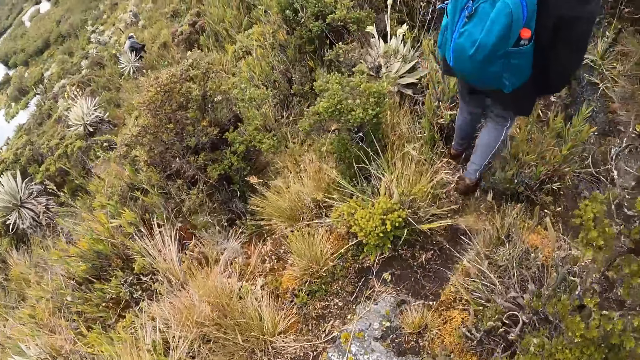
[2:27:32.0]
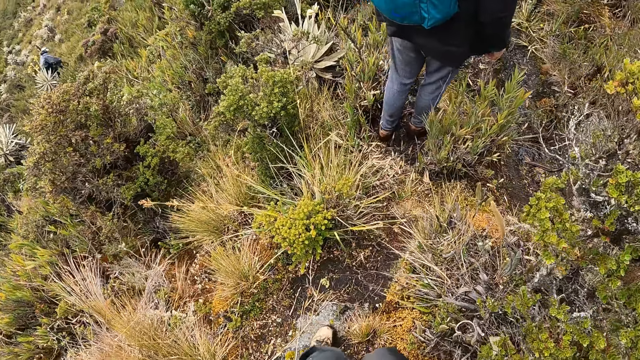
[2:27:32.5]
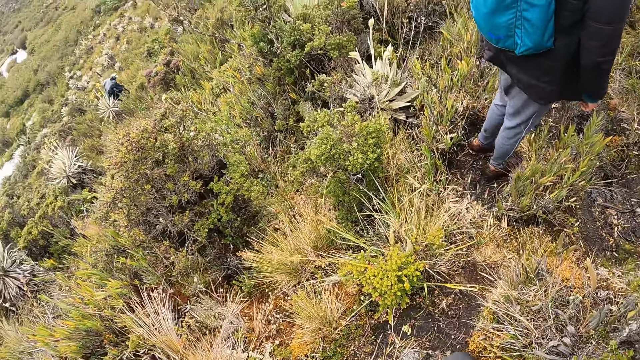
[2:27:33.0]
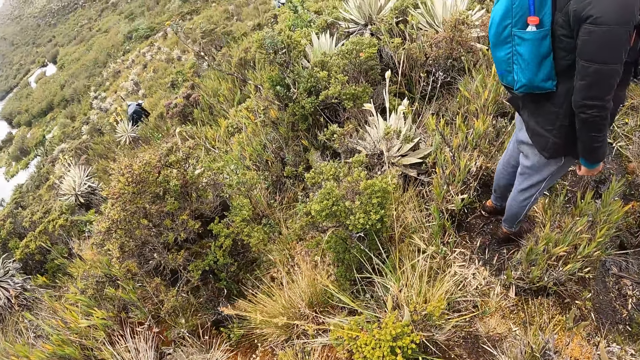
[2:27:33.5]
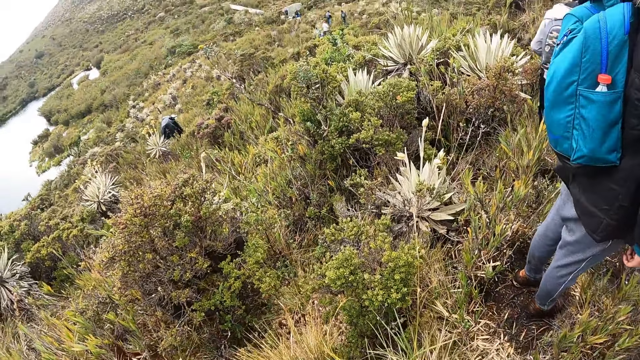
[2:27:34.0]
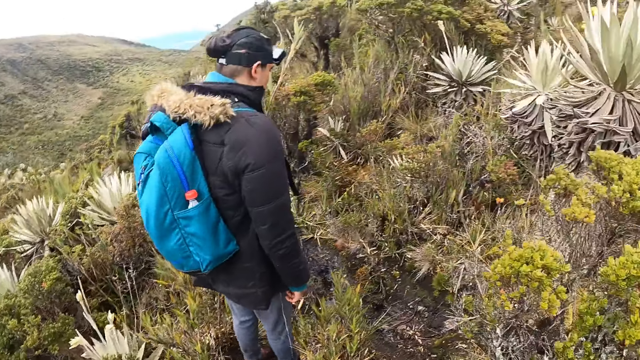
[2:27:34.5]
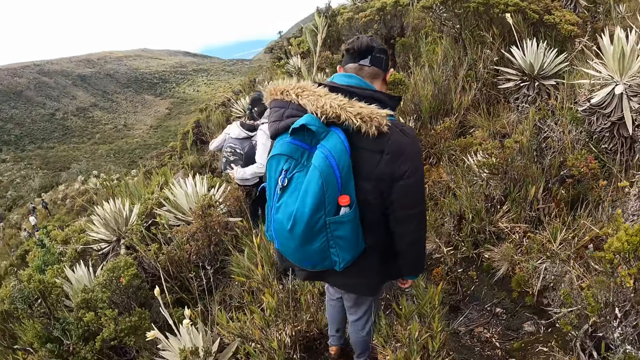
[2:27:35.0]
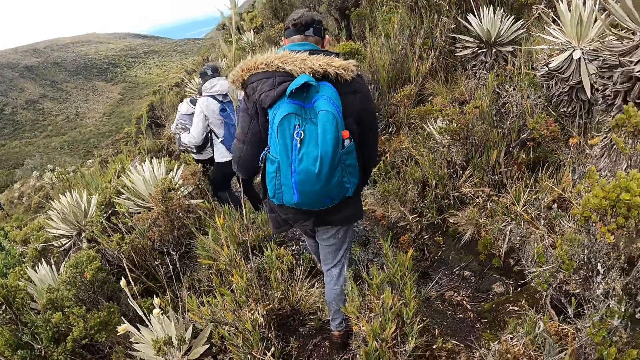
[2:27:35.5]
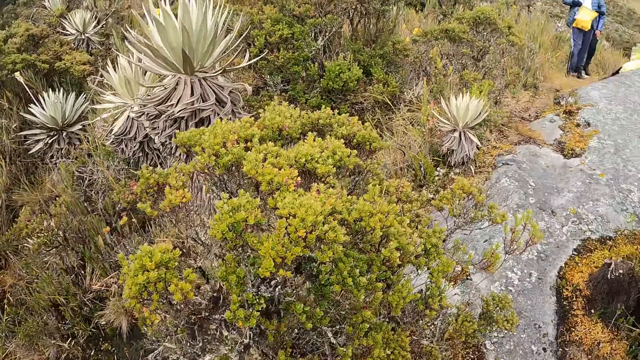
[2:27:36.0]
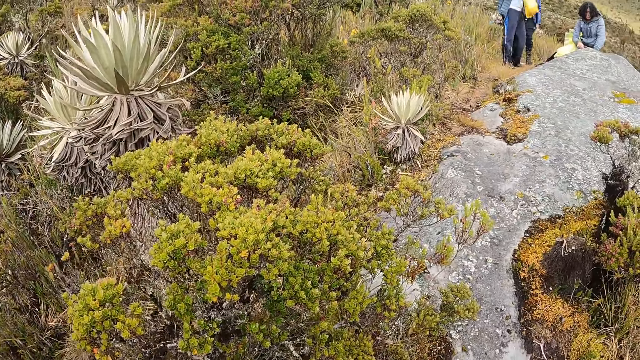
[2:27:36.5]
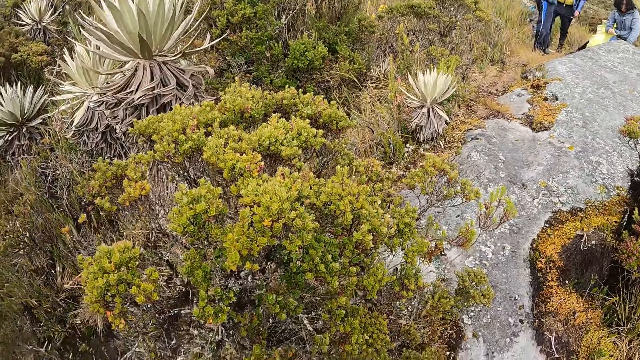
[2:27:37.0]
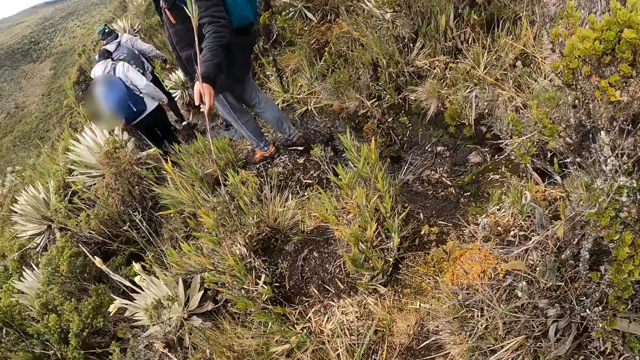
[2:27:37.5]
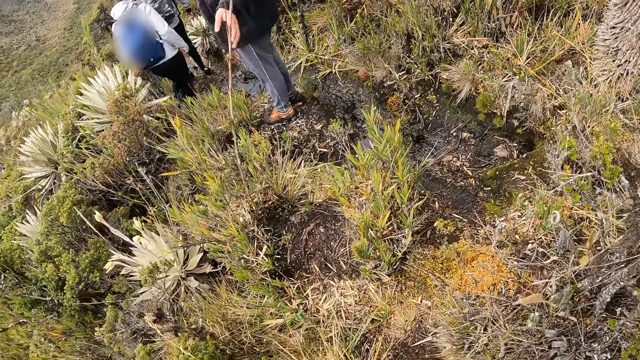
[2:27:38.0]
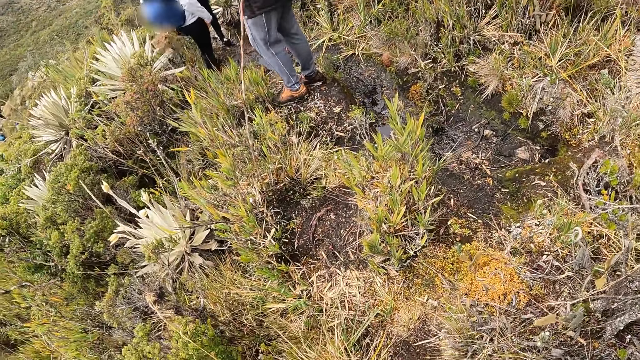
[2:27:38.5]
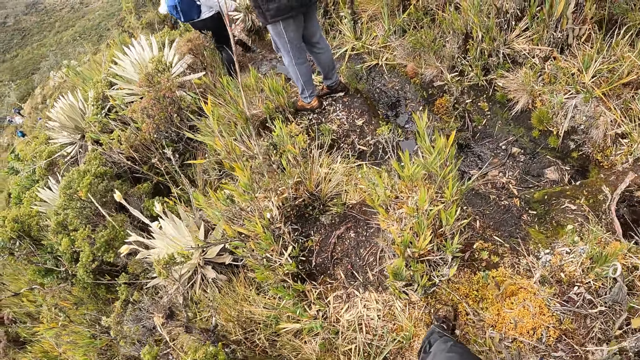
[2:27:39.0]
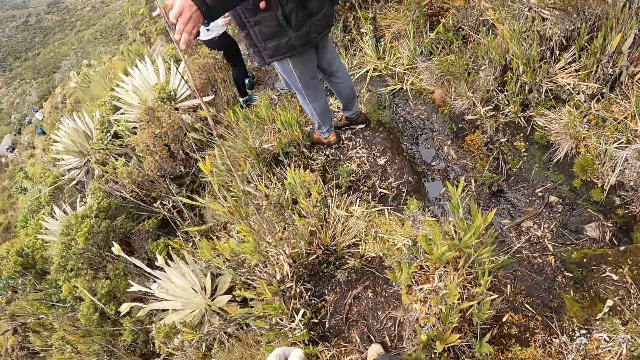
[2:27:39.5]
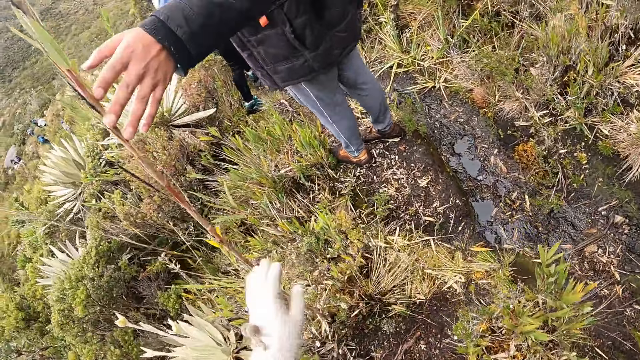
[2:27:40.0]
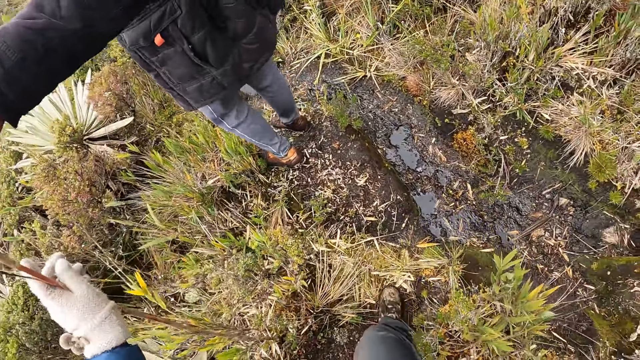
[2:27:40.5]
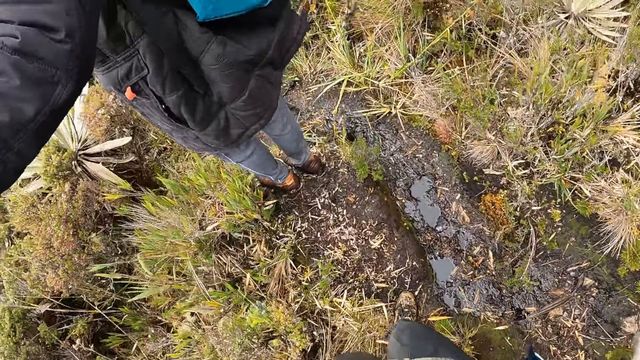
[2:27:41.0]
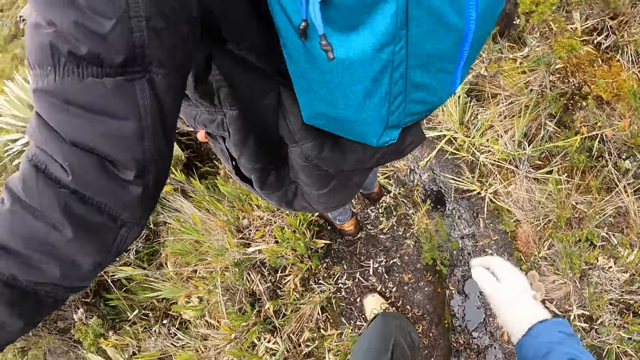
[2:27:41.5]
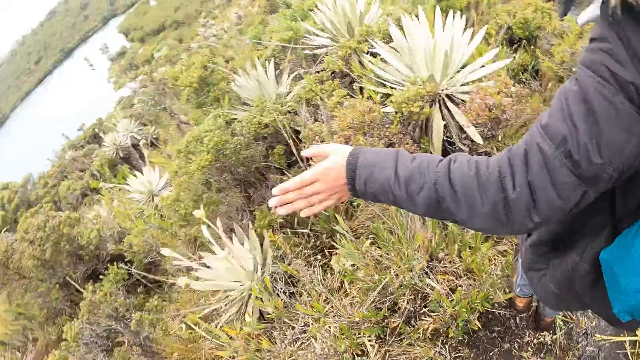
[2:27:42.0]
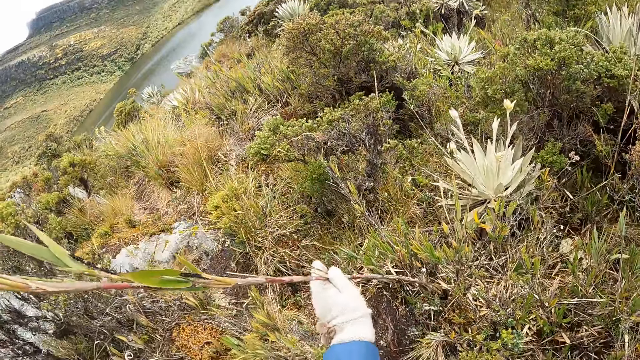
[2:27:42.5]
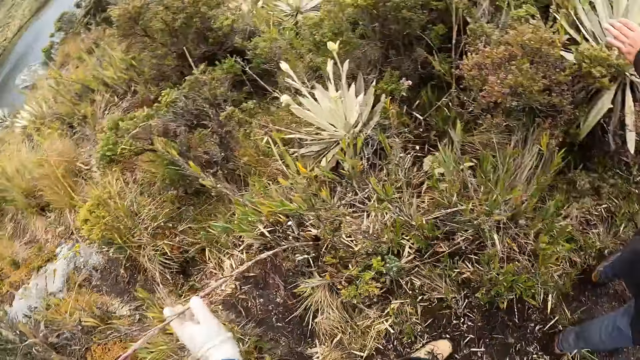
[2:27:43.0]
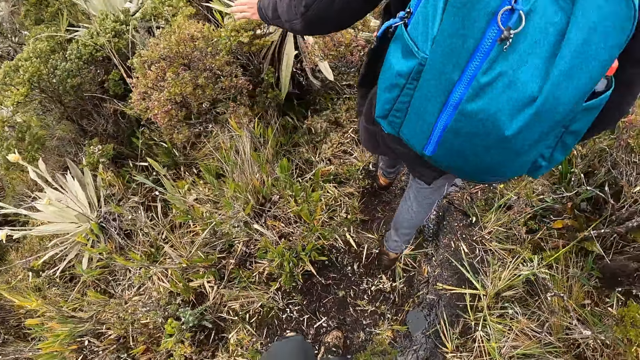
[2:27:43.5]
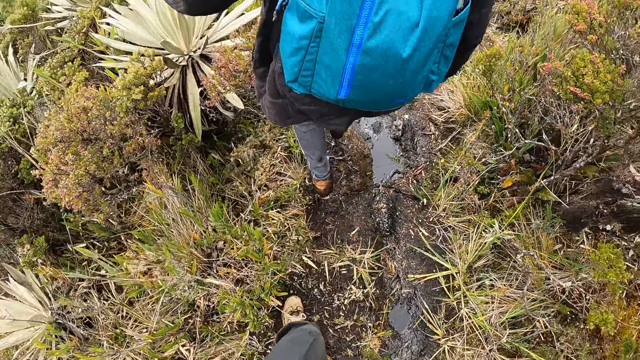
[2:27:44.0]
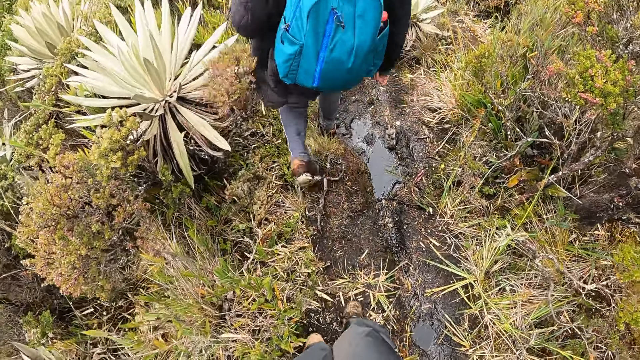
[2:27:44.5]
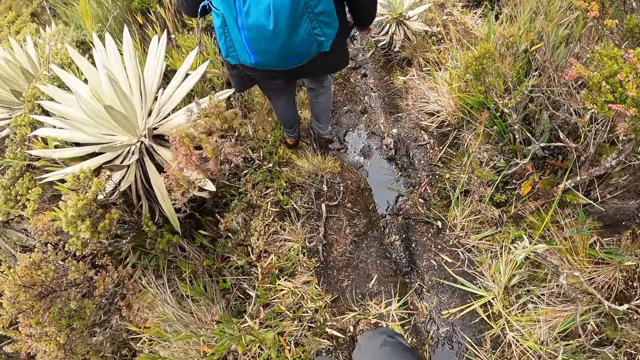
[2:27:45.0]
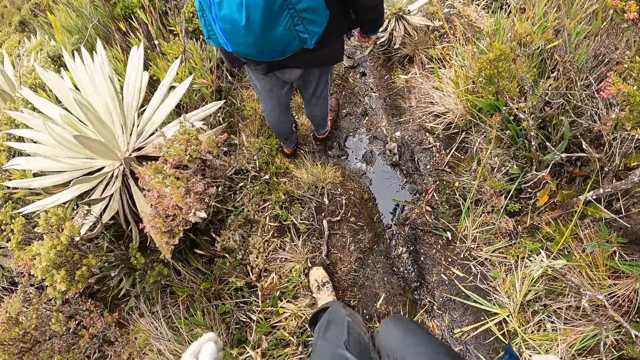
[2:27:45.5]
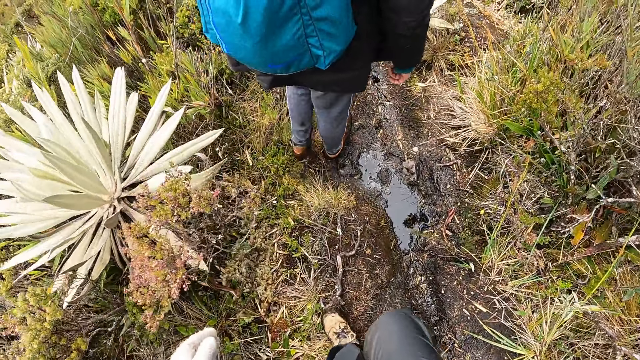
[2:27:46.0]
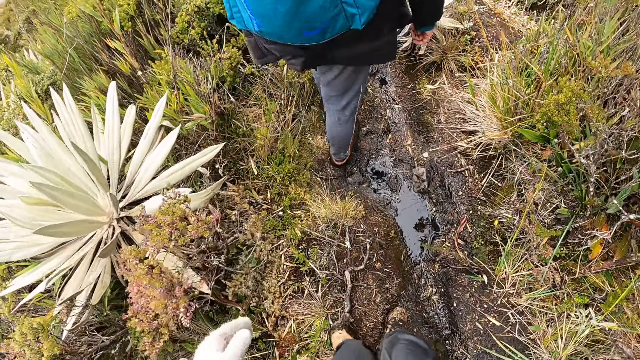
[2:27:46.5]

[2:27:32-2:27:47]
The camera wearer looks behind. A man touches a tall grass with his left hand. The camera wearer touches the tall grass with her left hand. She walks along a muddy path. The man walks along the hill.

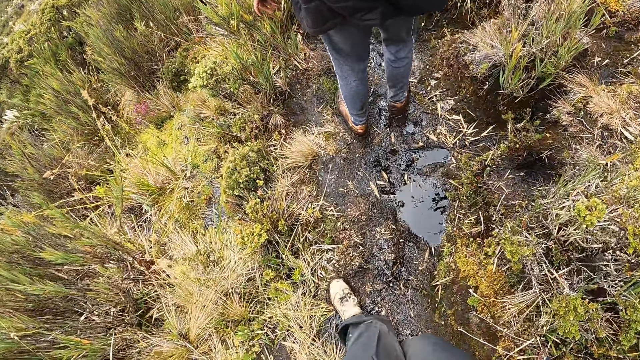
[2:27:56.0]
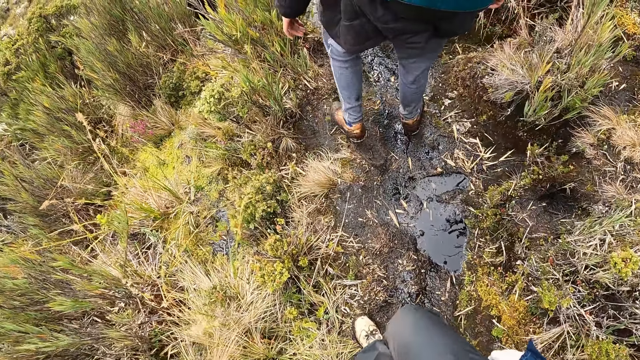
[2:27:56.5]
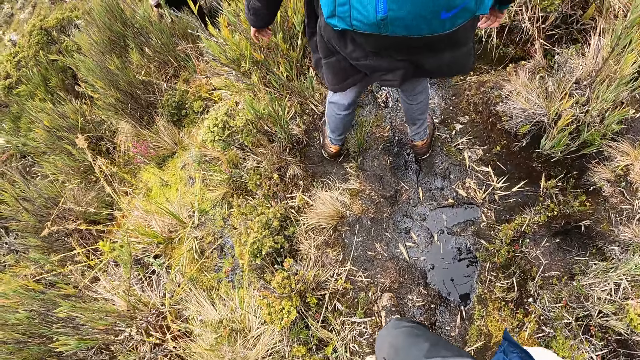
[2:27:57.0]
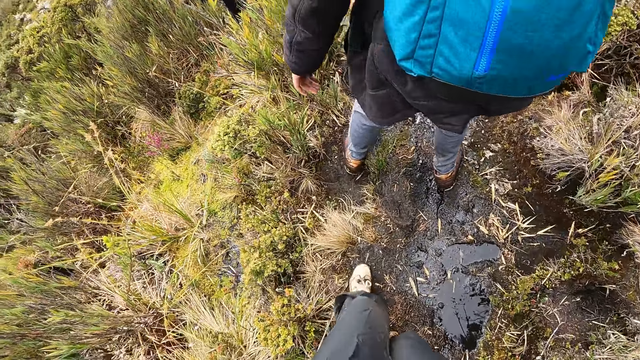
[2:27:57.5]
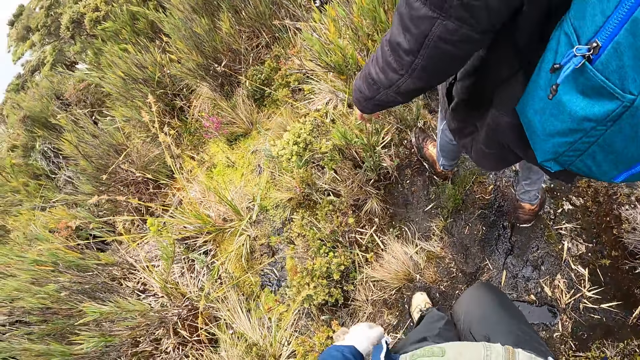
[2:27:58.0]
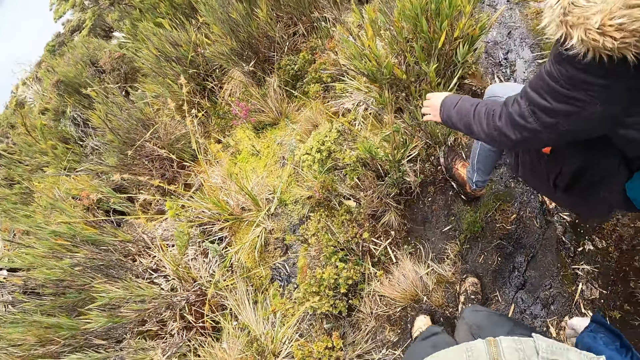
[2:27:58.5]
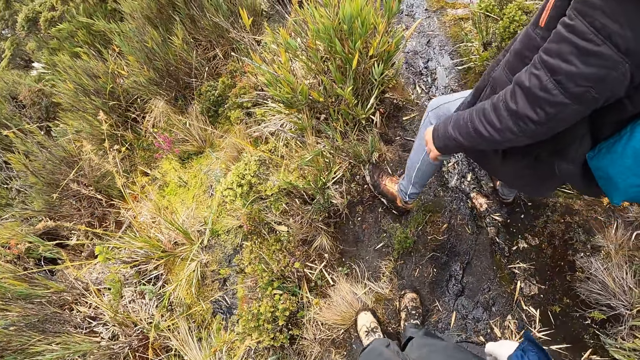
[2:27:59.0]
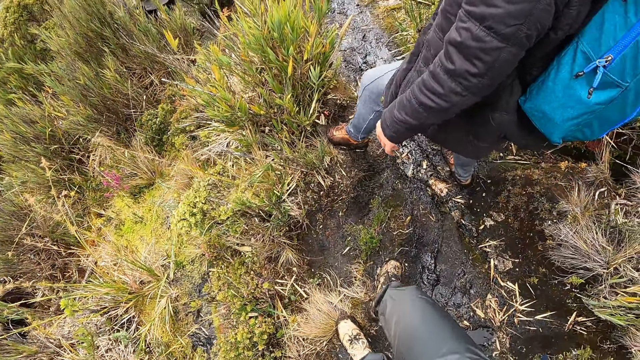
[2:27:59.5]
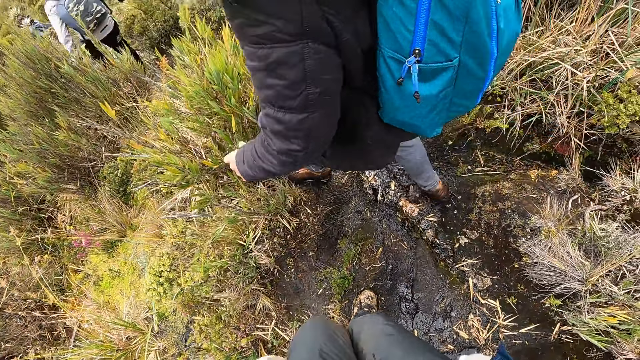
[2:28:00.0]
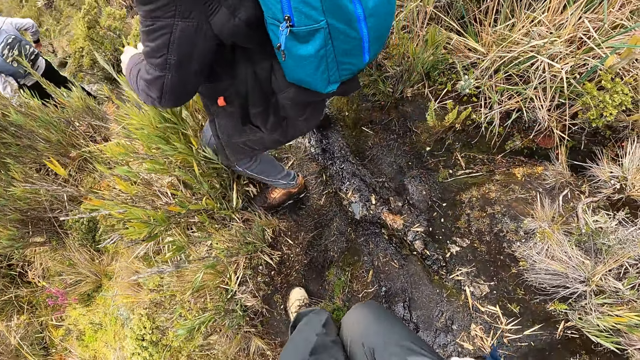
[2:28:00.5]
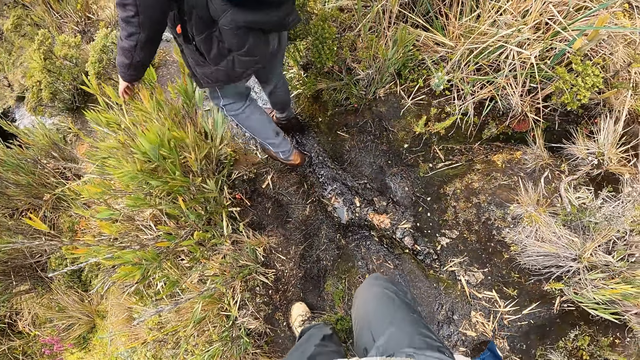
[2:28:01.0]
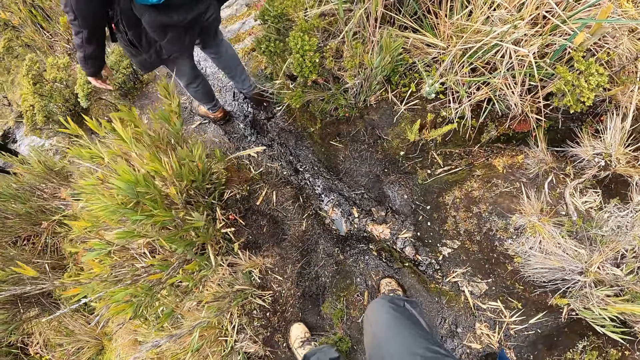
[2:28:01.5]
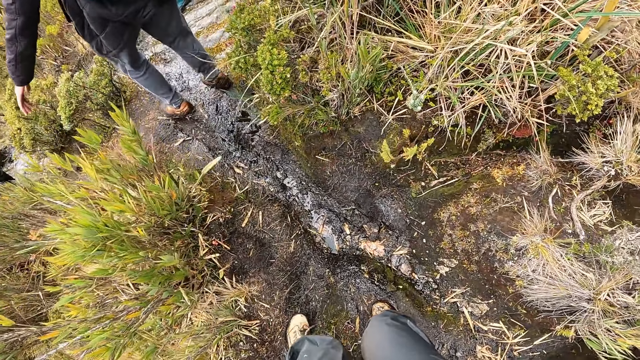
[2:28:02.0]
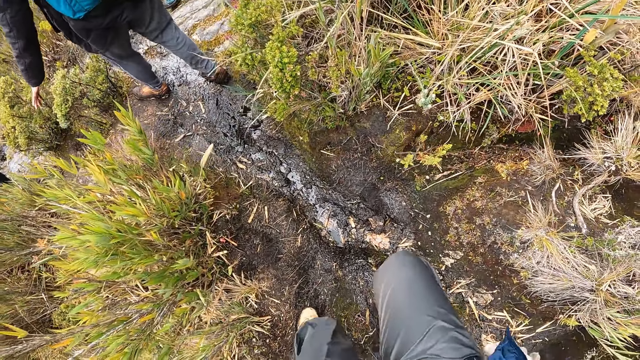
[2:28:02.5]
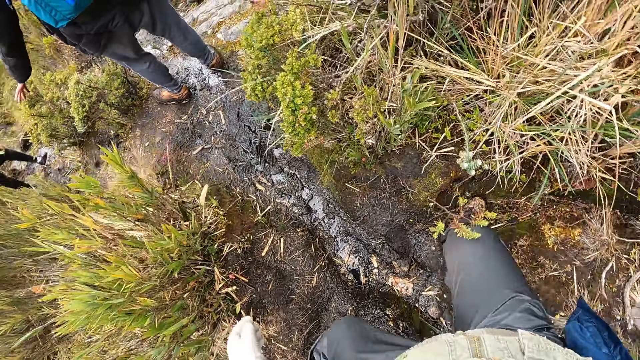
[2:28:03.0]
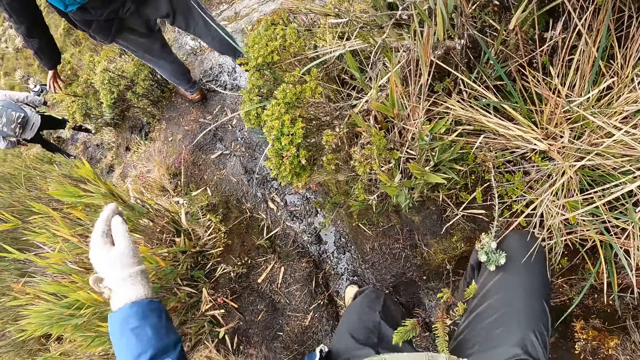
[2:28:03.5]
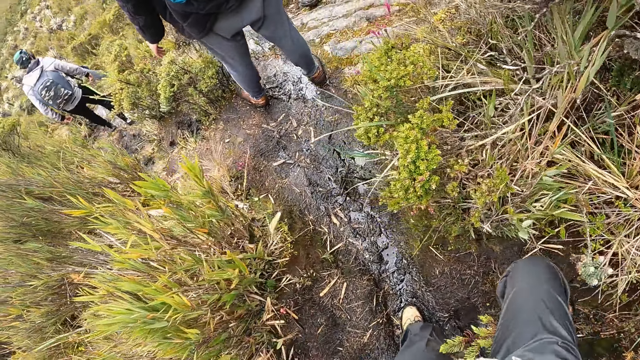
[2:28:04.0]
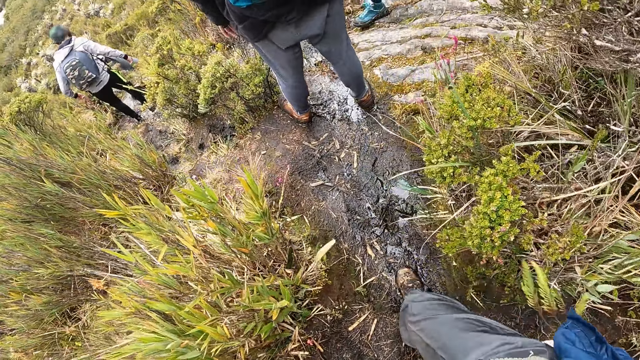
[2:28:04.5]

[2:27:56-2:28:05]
A man walks down the hill.
